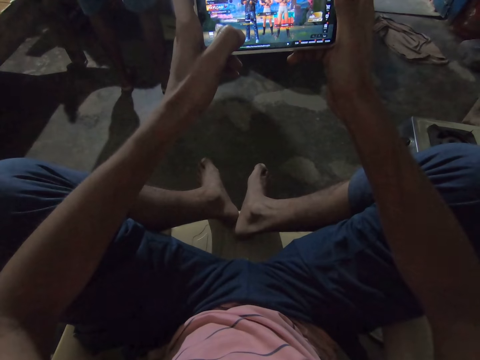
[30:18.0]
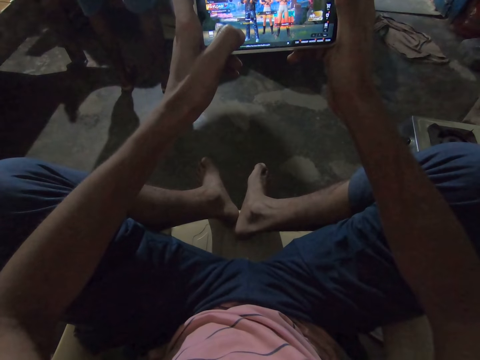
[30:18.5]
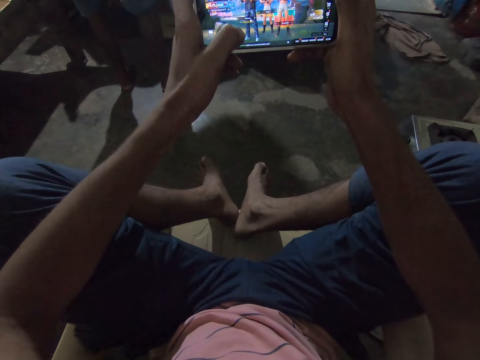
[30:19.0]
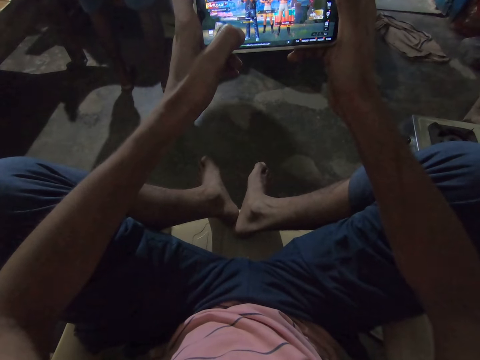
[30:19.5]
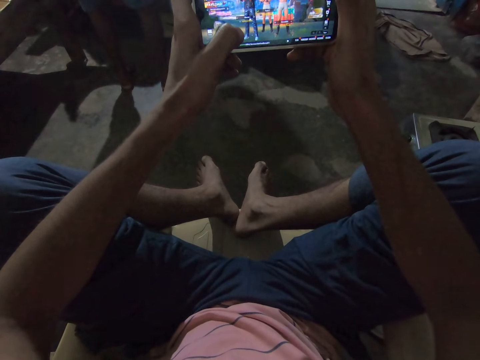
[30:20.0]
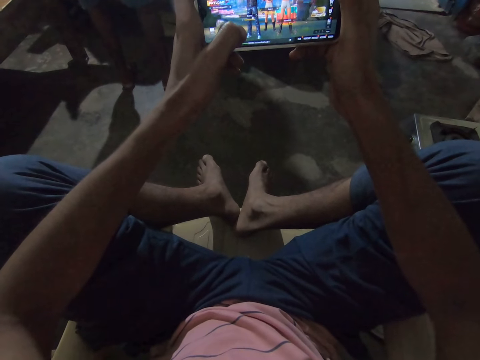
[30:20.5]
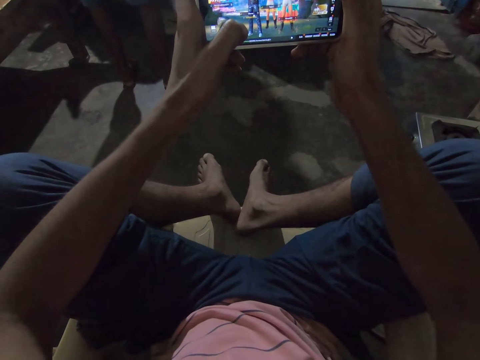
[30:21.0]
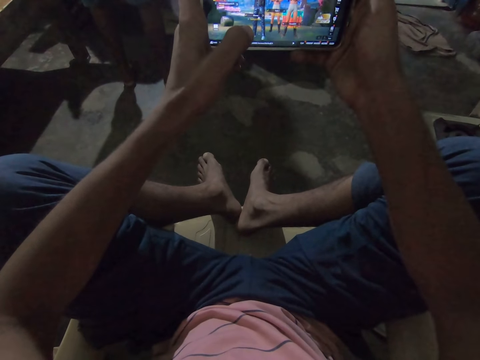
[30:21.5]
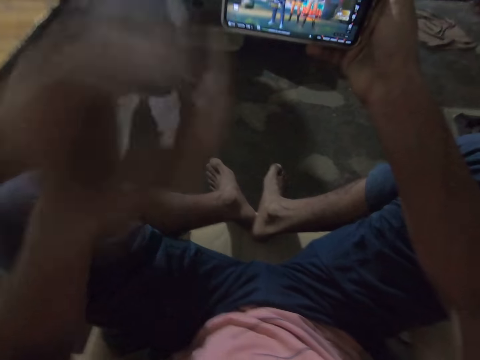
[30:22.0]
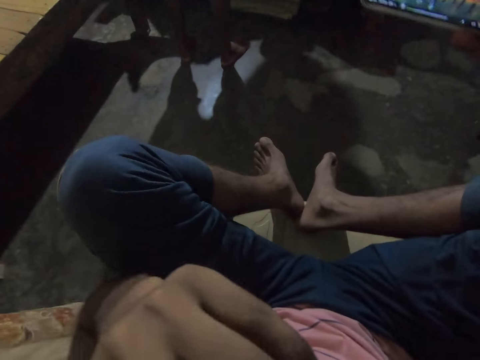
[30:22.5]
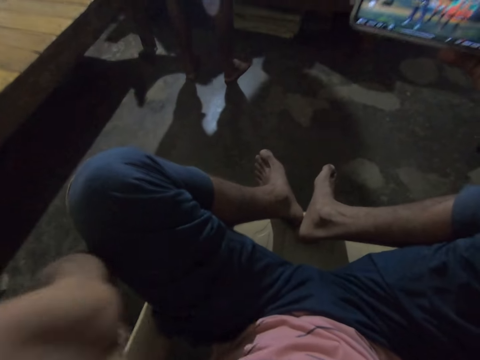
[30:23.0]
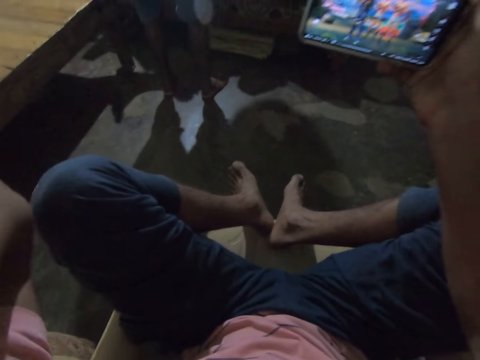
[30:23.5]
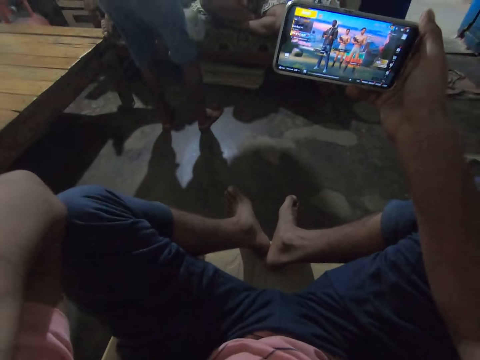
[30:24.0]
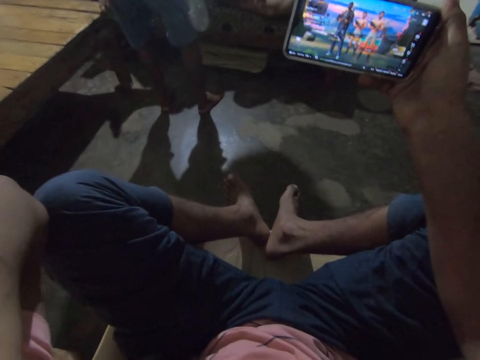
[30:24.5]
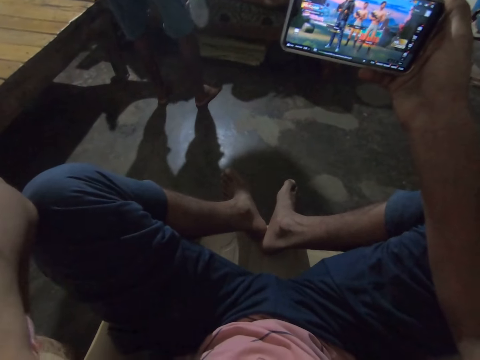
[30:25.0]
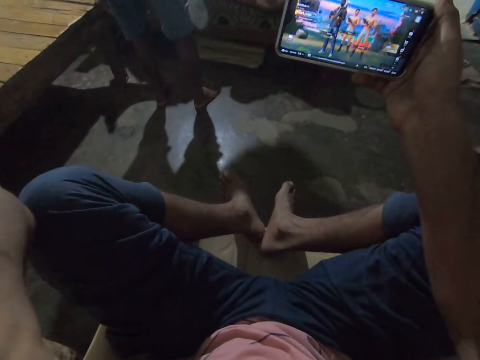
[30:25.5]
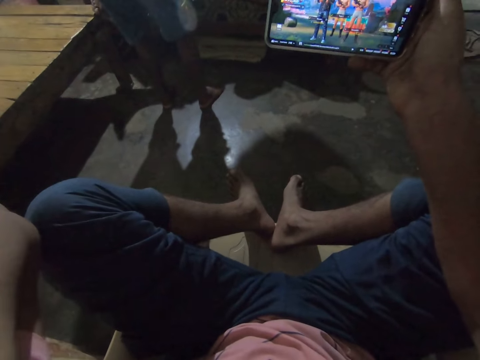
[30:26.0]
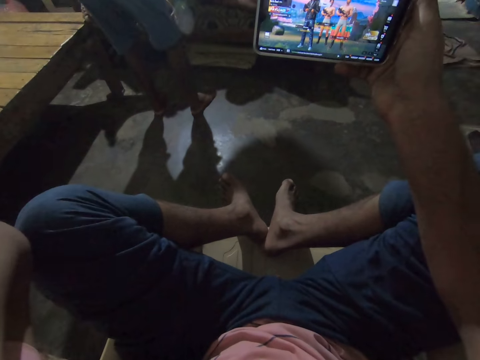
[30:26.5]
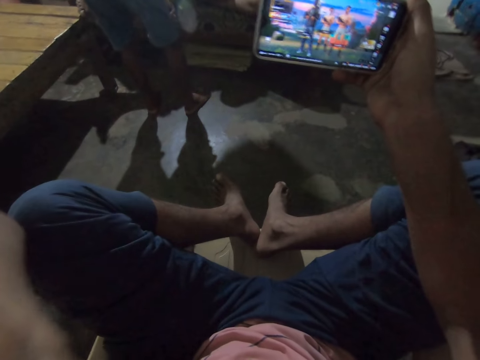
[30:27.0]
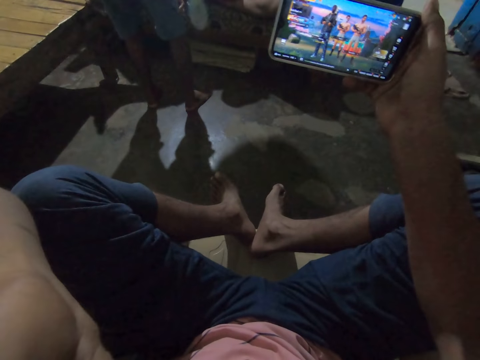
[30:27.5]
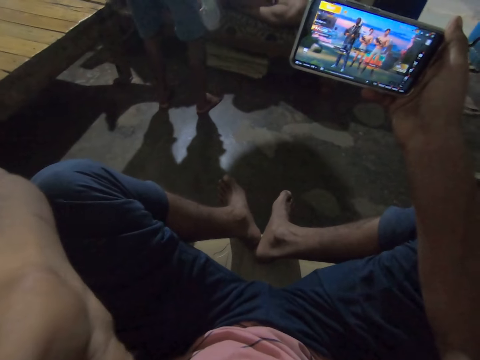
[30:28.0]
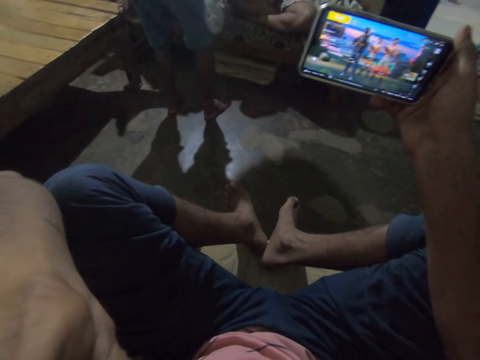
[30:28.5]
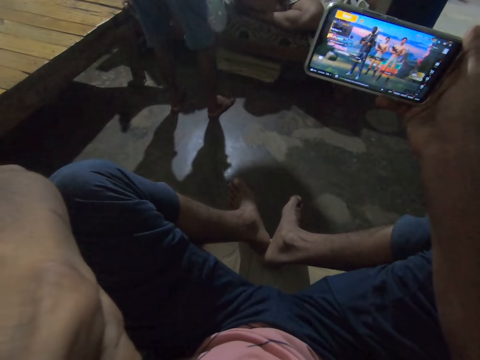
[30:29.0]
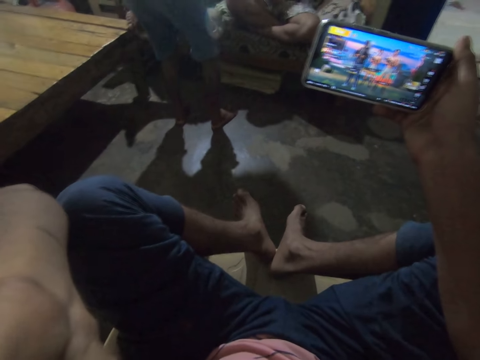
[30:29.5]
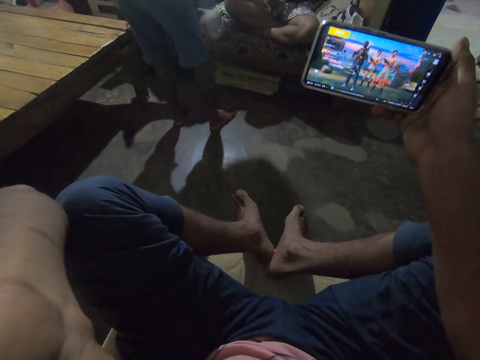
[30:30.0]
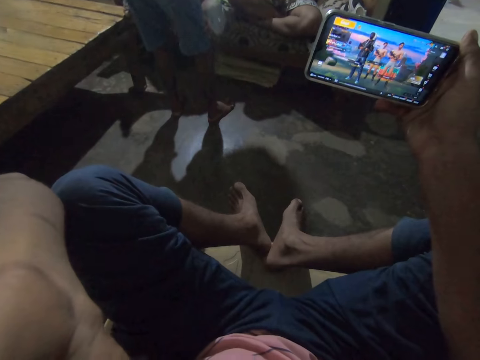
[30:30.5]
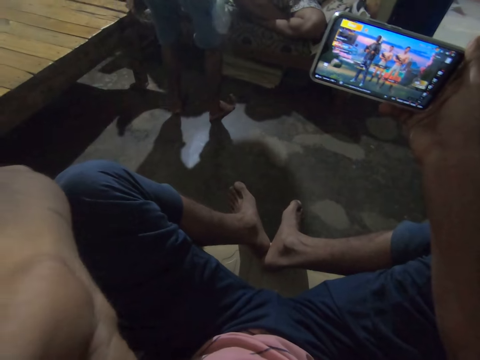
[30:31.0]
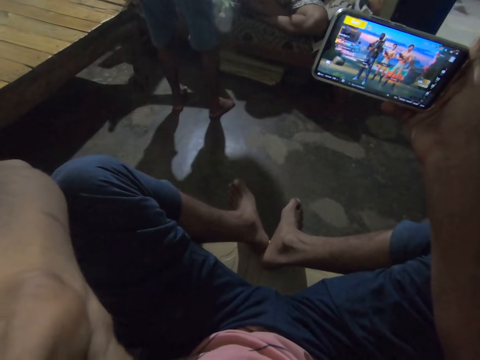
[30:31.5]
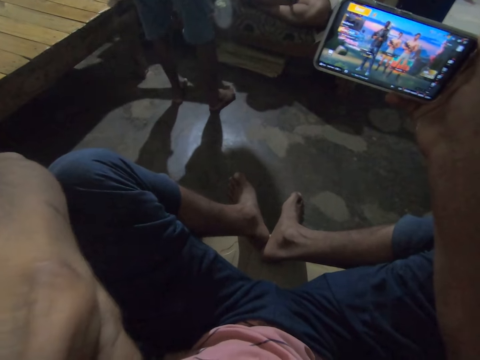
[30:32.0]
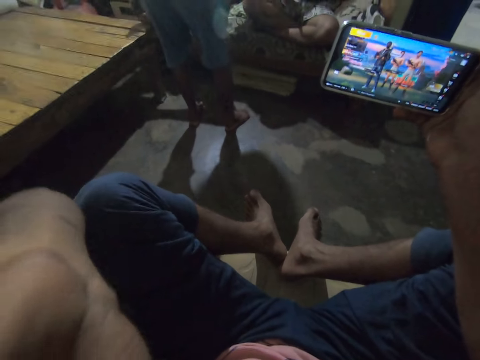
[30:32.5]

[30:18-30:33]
The camera wearer touches the face with his hand. He does something with the hand.

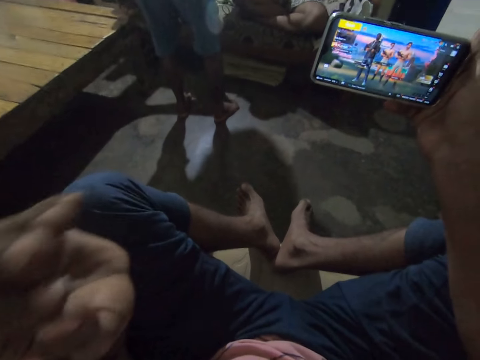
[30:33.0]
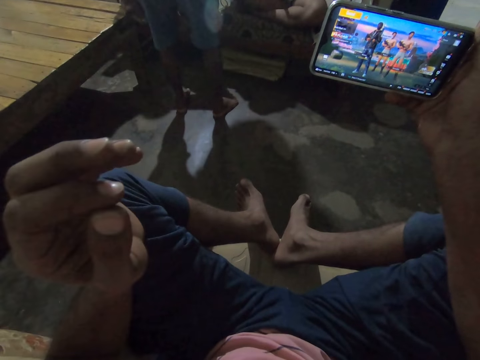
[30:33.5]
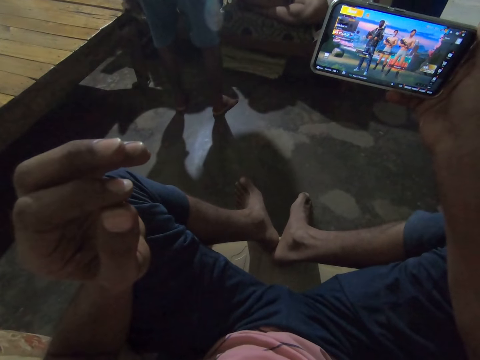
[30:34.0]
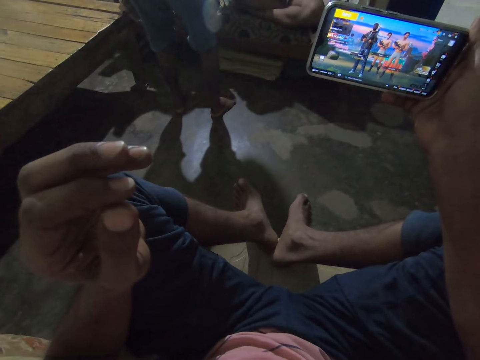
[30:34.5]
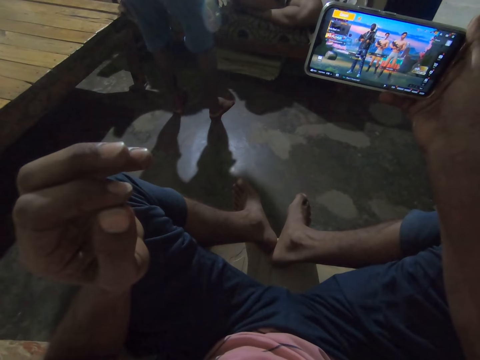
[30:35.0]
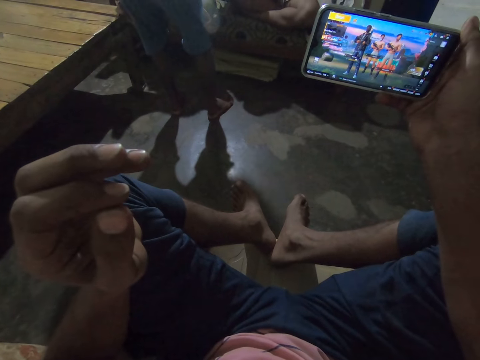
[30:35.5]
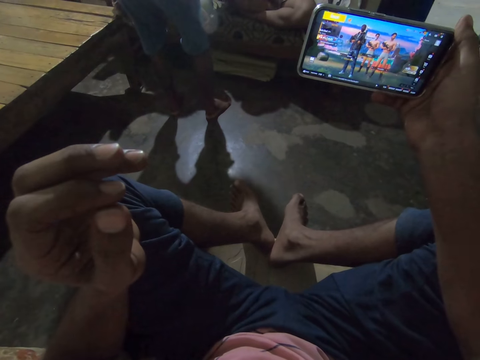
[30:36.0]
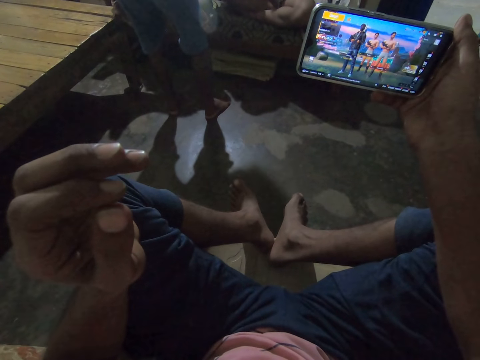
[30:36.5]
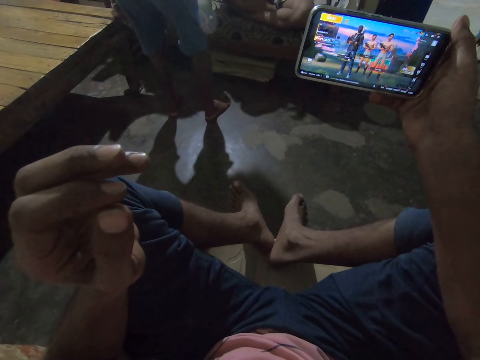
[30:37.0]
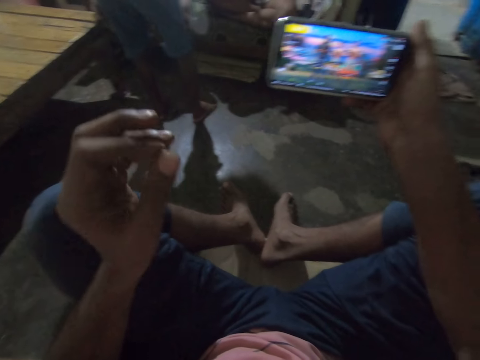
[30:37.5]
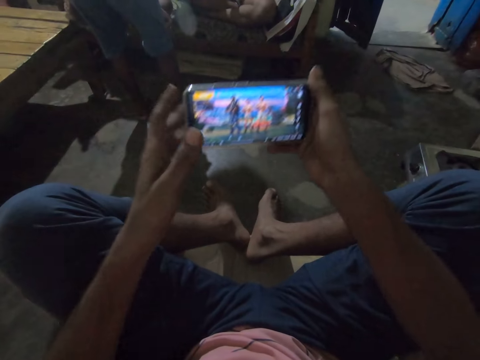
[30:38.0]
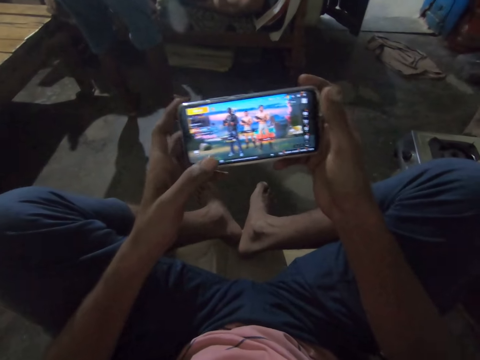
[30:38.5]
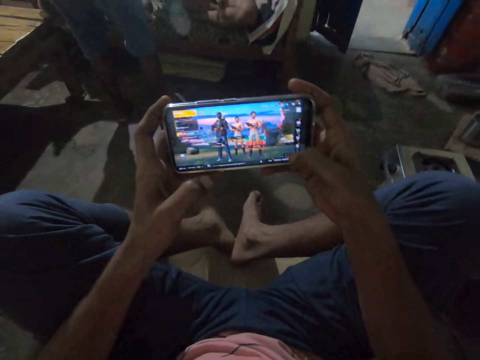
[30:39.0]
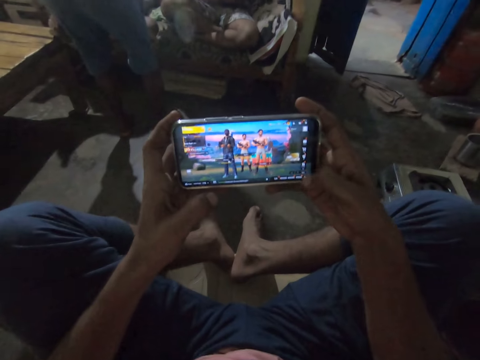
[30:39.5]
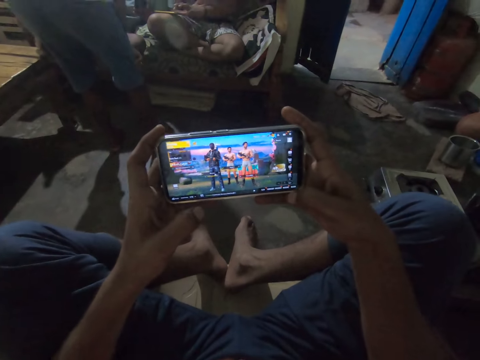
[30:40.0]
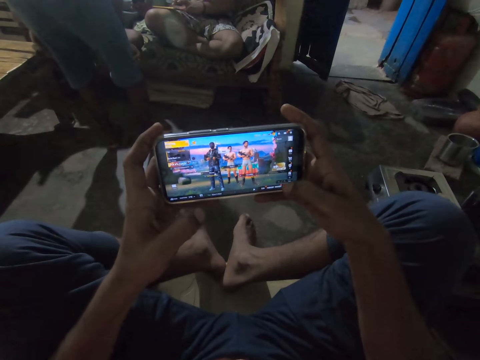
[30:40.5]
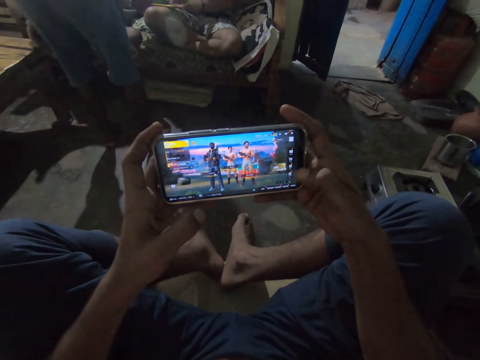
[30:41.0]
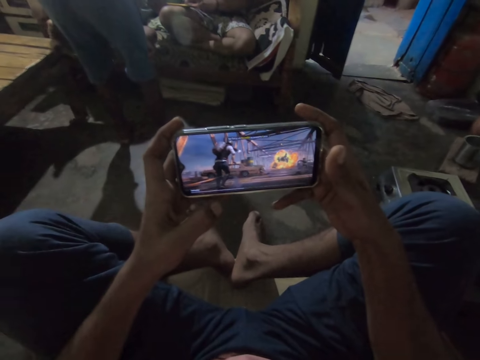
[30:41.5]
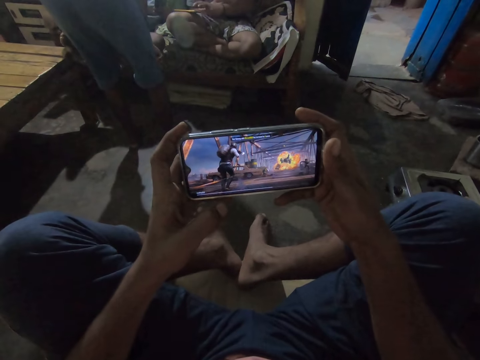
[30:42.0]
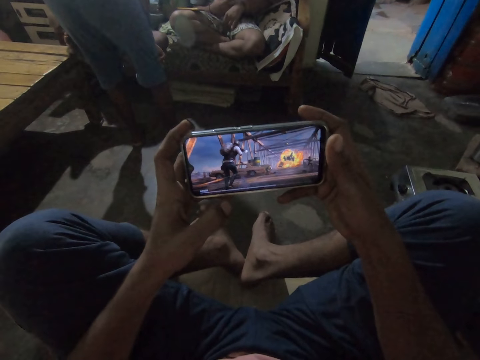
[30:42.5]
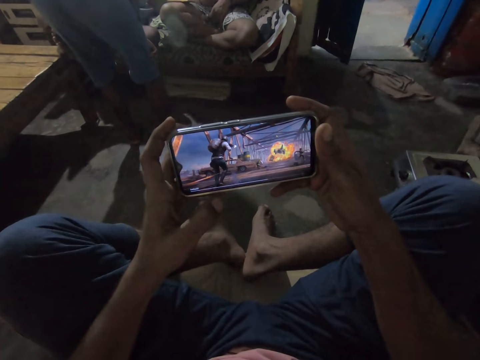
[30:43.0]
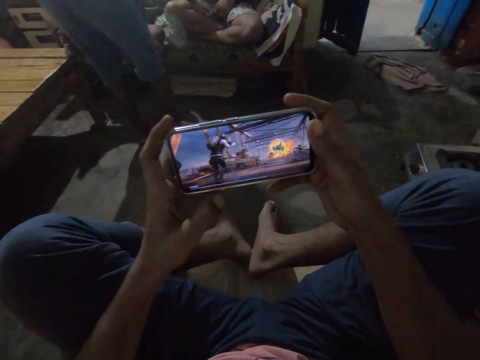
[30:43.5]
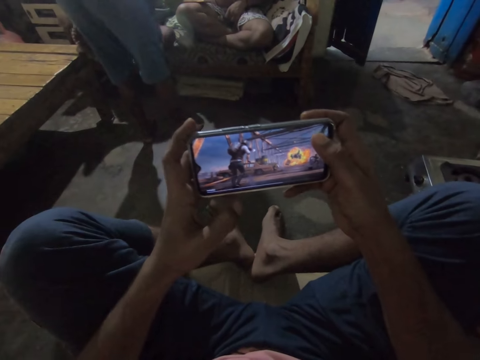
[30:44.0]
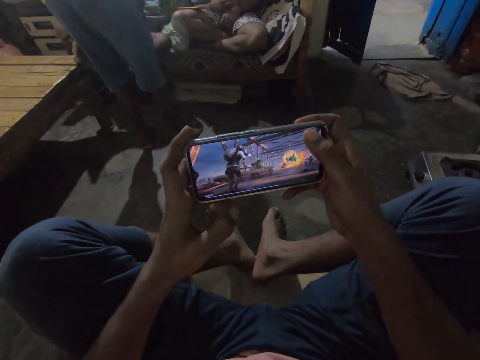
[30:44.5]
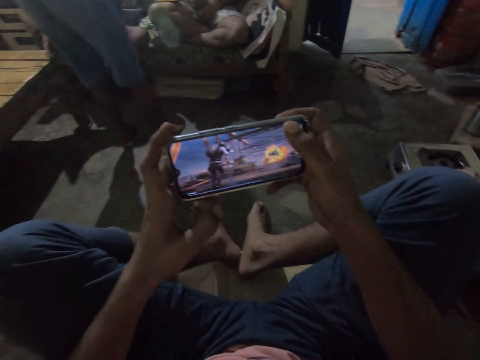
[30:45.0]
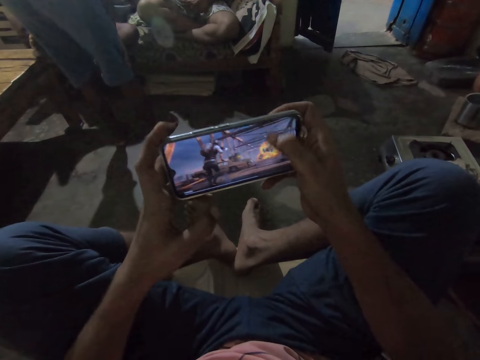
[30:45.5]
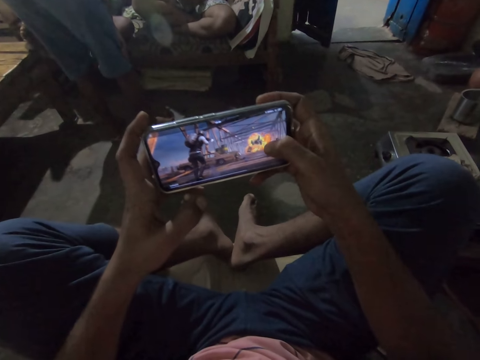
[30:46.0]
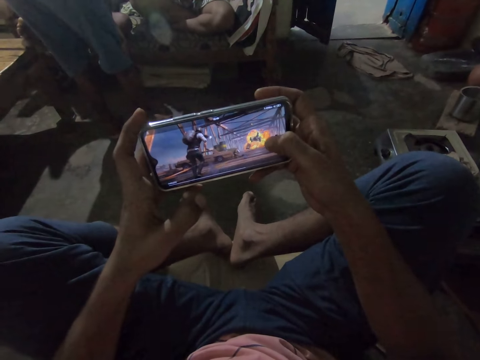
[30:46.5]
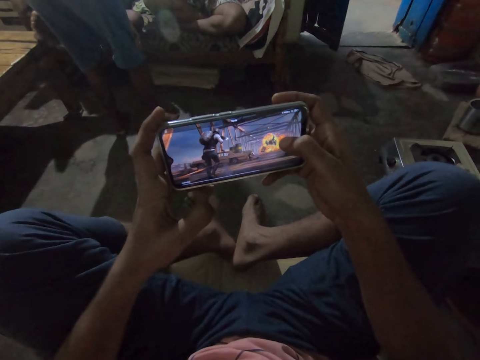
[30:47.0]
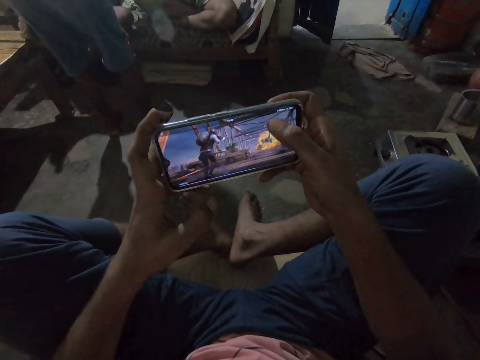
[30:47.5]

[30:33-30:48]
The camera wearer looks at the phone. He holds the phone with both hands and operates the phone with his hand. A male operates the phone. The male places a hand on his lap. The camera wearer operates the phone with the hand.
